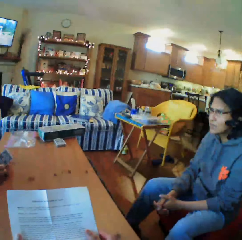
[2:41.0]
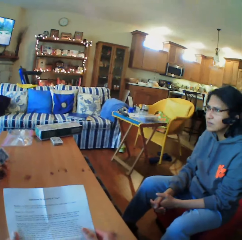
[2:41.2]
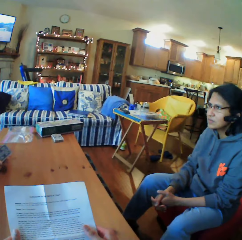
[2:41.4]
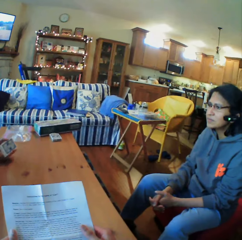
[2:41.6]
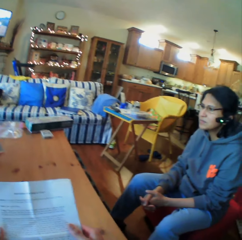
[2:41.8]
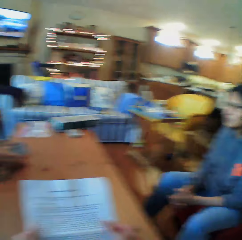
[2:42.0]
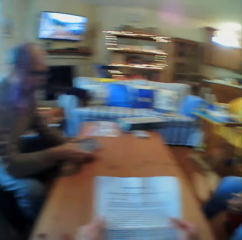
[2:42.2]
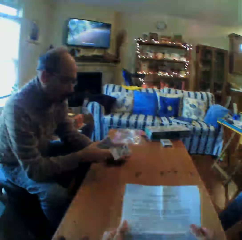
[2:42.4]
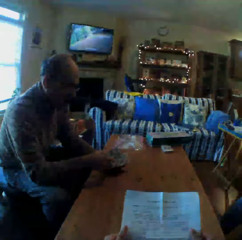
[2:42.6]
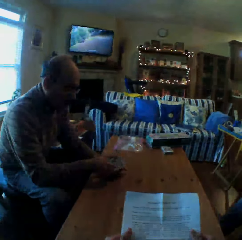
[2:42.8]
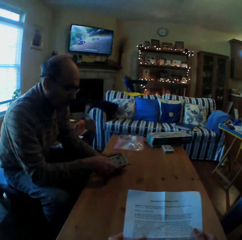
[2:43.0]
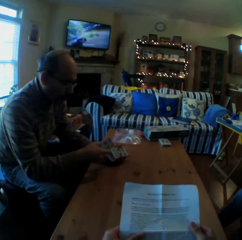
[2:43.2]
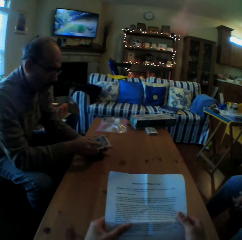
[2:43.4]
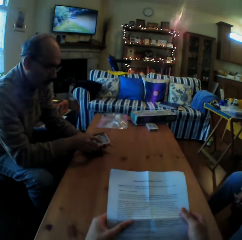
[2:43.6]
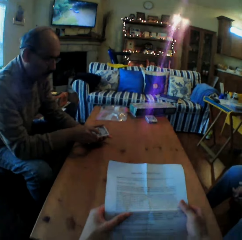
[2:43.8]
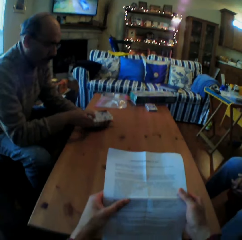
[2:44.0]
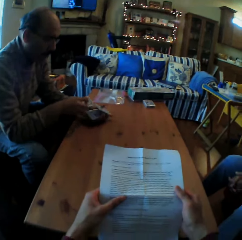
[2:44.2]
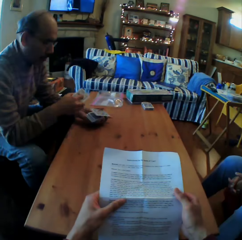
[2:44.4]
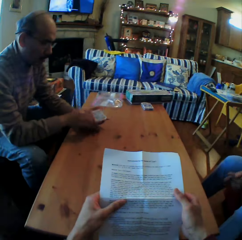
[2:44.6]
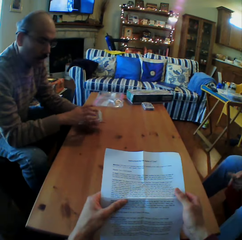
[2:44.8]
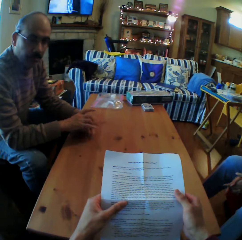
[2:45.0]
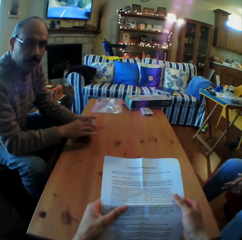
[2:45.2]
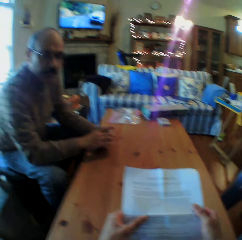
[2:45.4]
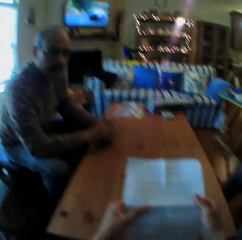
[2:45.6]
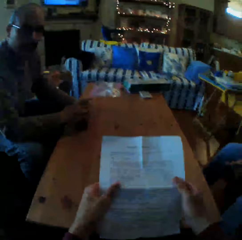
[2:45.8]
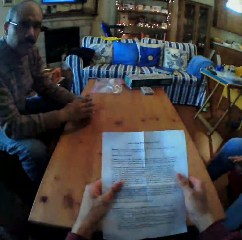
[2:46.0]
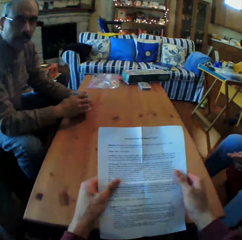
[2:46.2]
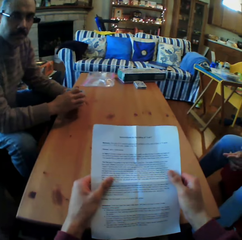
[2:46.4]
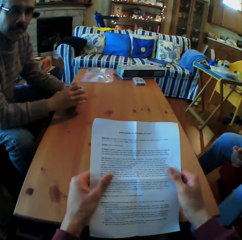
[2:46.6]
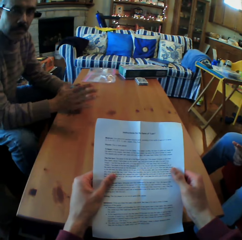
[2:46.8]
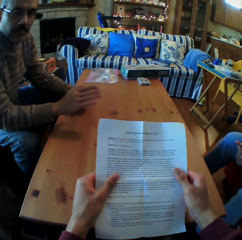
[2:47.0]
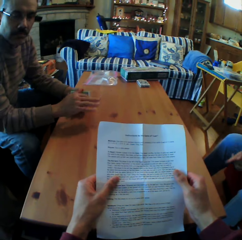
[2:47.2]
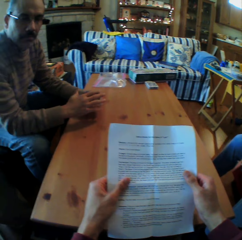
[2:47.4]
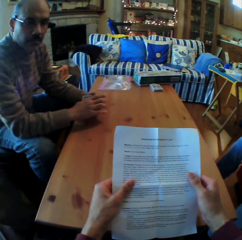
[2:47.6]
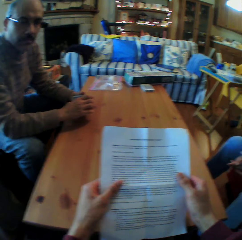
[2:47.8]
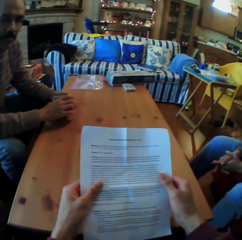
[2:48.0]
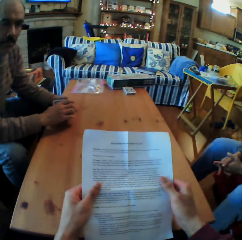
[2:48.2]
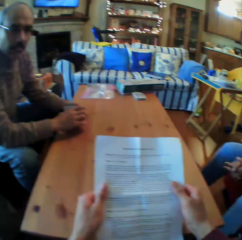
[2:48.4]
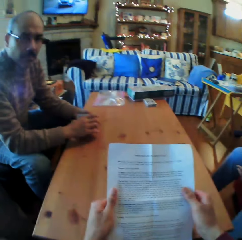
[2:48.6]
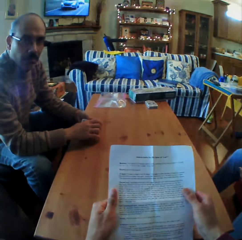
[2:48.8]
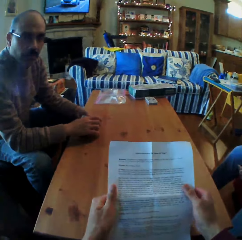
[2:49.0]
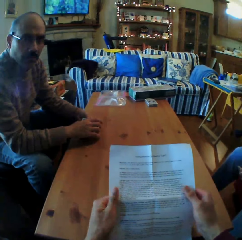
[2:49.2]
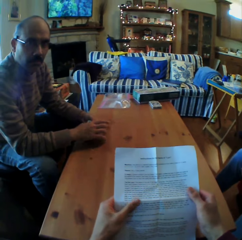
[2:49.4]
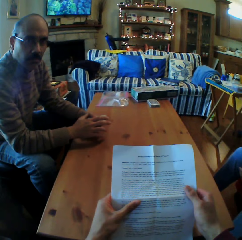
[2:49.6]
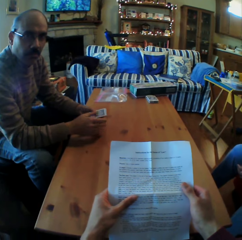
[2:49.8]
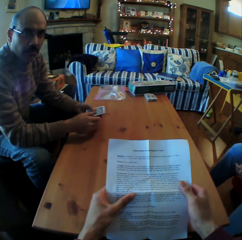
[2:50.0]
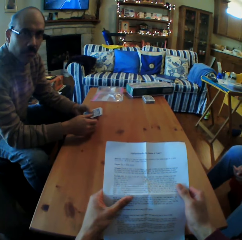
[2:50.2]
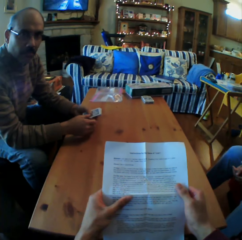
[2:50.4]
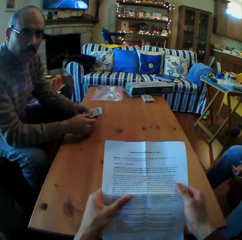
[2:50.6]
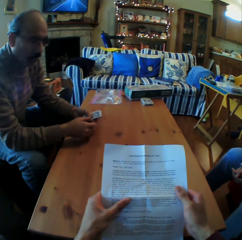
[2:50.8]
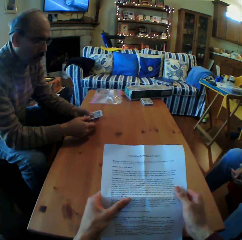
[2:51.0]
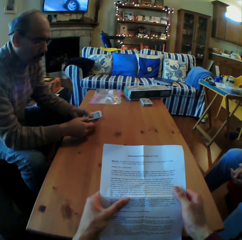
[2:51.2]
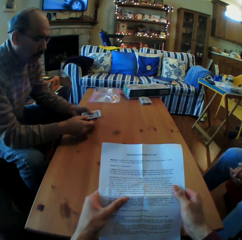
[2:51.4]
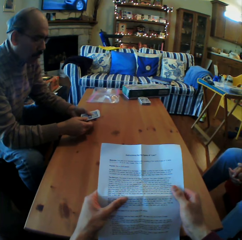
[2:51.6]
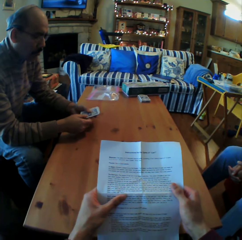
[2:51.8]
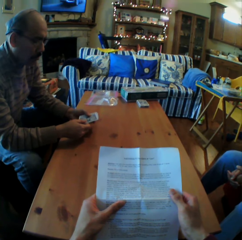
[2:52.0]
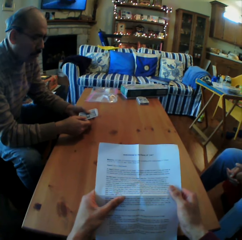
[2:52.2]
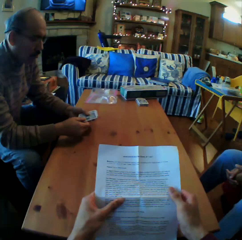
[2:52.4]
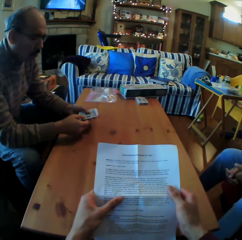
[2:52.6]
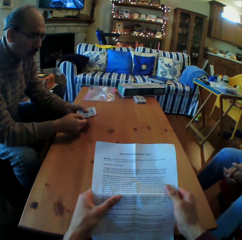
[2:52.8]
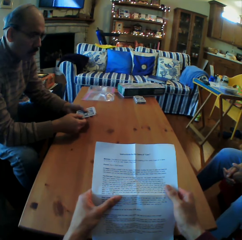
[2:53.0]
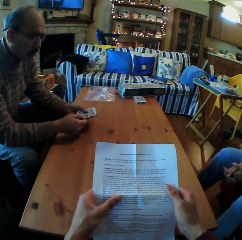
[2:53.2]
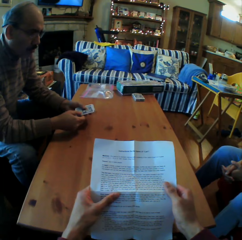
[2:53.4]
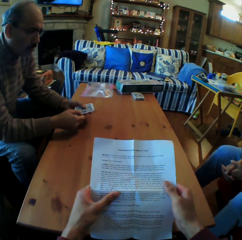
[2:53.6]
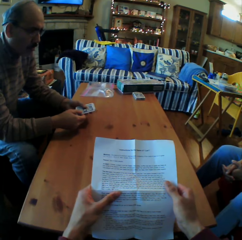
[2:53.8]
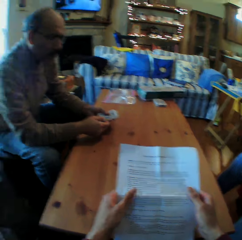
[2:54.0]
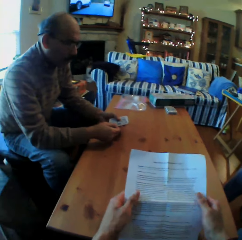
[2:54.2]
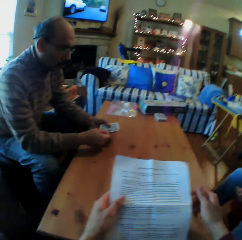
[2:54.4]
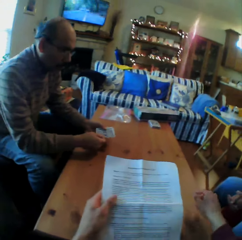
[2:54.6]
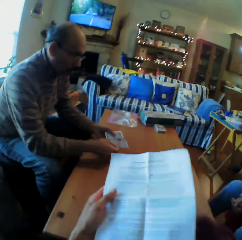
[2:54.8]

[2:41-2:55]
The camera wearer looks at the man. They read the paper. They converse with the woman. They read the paper.

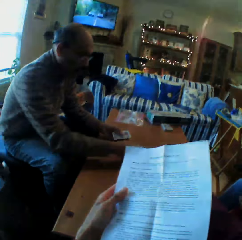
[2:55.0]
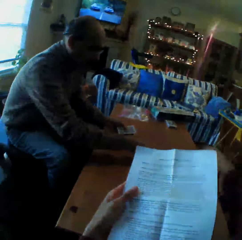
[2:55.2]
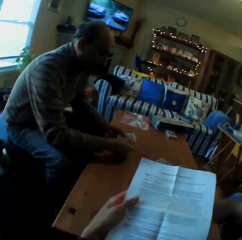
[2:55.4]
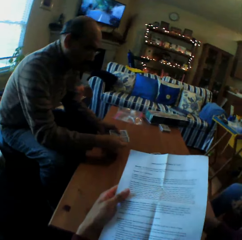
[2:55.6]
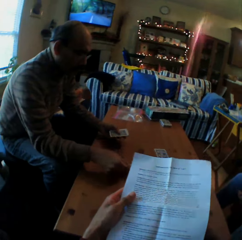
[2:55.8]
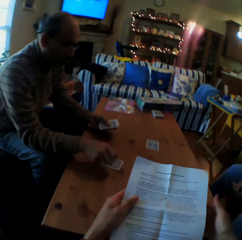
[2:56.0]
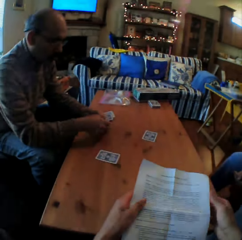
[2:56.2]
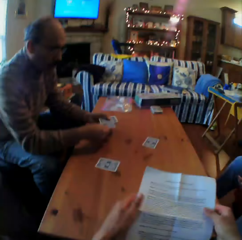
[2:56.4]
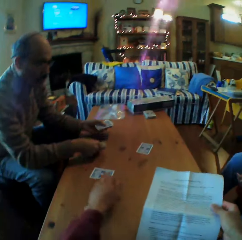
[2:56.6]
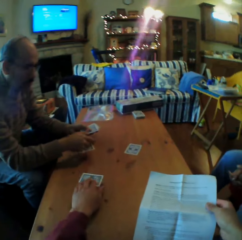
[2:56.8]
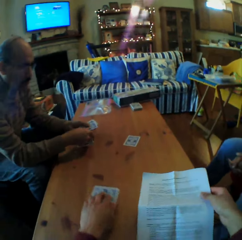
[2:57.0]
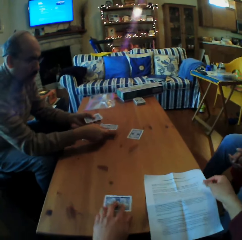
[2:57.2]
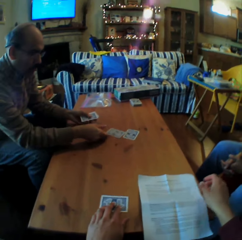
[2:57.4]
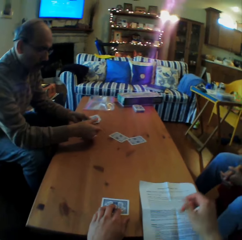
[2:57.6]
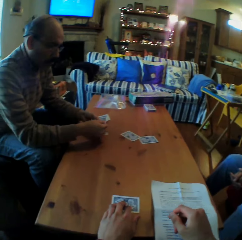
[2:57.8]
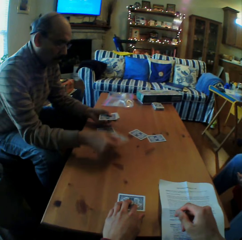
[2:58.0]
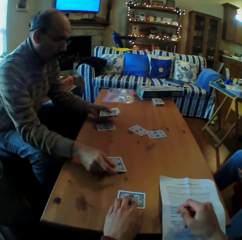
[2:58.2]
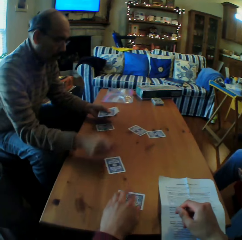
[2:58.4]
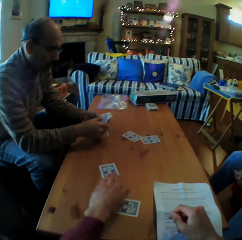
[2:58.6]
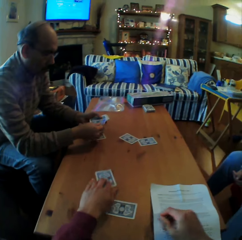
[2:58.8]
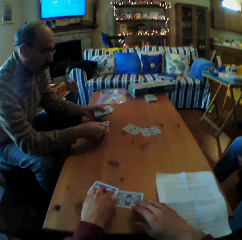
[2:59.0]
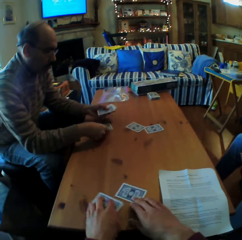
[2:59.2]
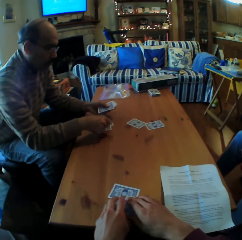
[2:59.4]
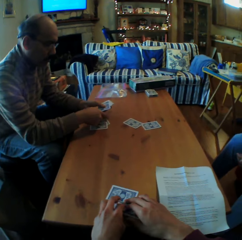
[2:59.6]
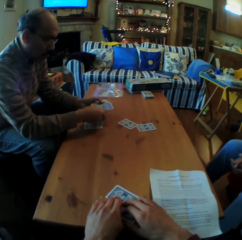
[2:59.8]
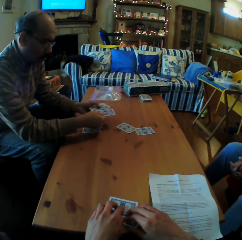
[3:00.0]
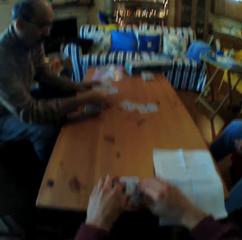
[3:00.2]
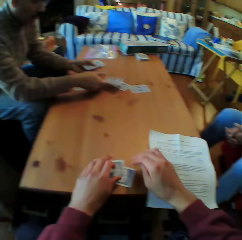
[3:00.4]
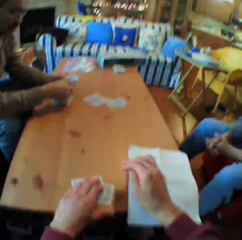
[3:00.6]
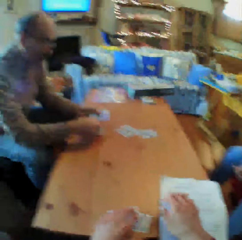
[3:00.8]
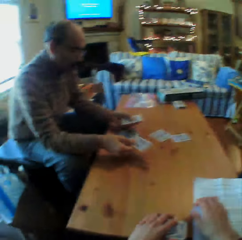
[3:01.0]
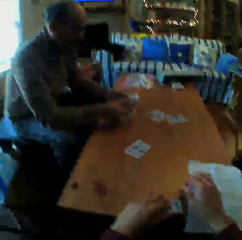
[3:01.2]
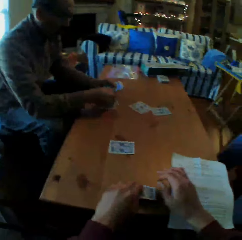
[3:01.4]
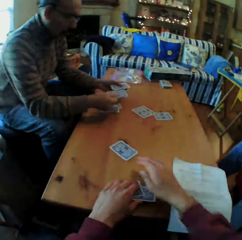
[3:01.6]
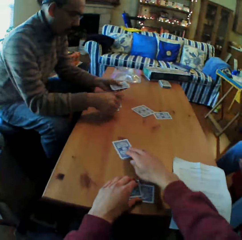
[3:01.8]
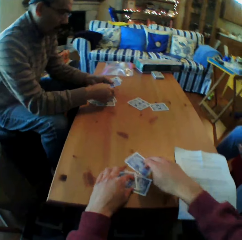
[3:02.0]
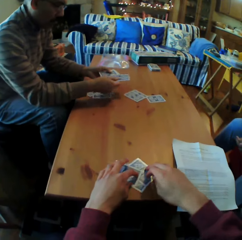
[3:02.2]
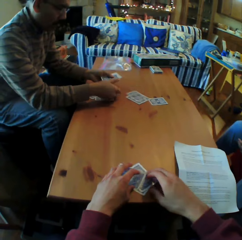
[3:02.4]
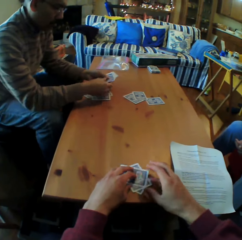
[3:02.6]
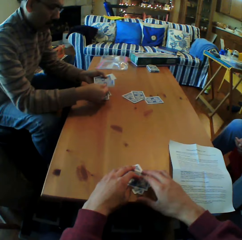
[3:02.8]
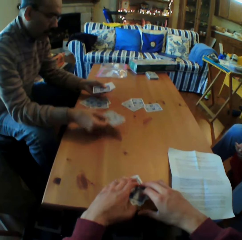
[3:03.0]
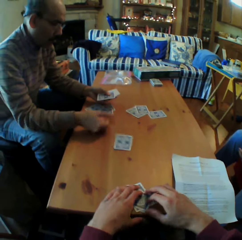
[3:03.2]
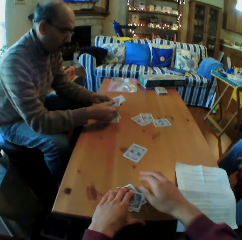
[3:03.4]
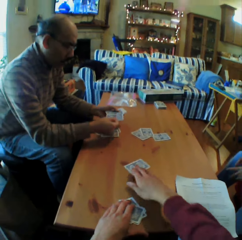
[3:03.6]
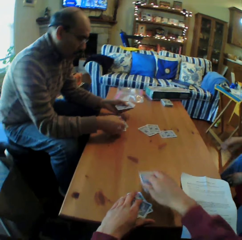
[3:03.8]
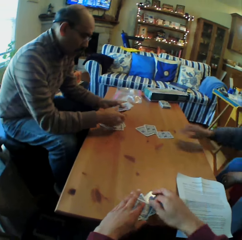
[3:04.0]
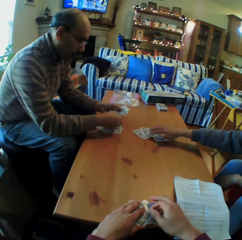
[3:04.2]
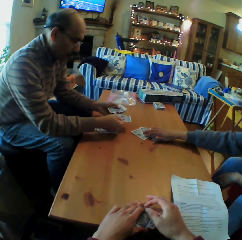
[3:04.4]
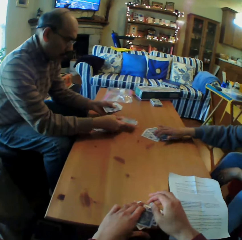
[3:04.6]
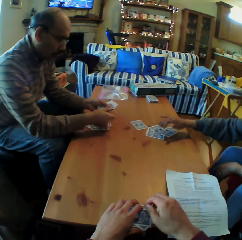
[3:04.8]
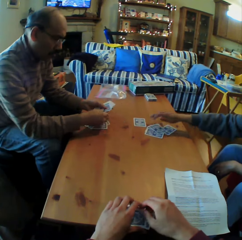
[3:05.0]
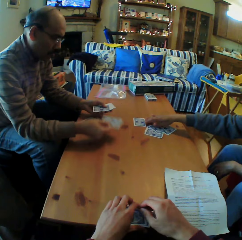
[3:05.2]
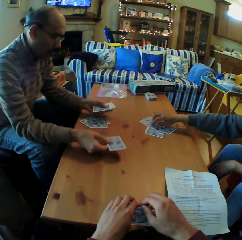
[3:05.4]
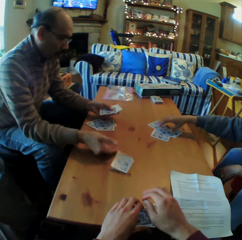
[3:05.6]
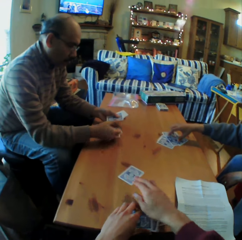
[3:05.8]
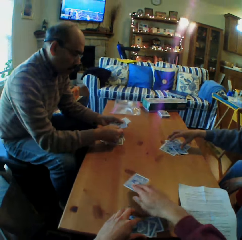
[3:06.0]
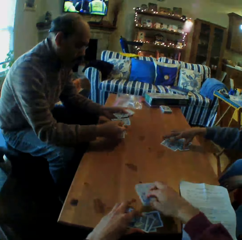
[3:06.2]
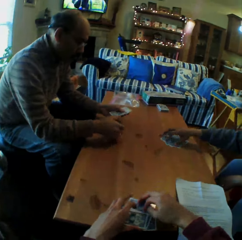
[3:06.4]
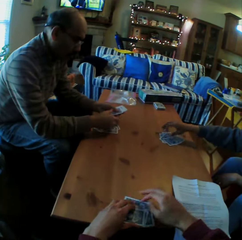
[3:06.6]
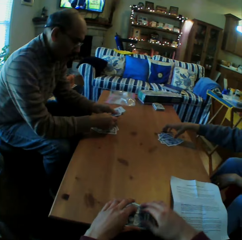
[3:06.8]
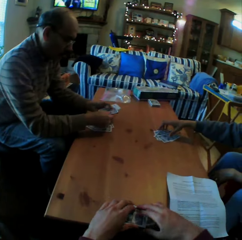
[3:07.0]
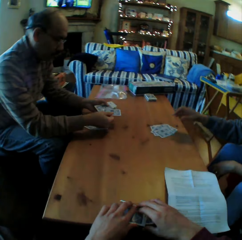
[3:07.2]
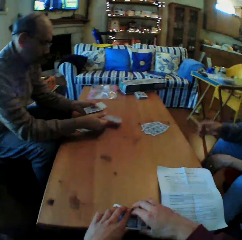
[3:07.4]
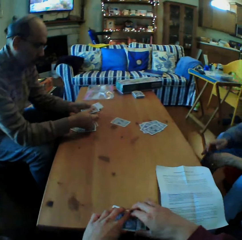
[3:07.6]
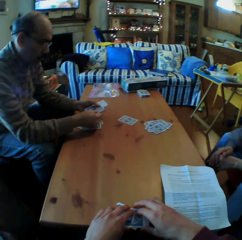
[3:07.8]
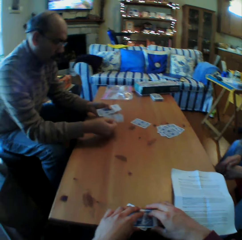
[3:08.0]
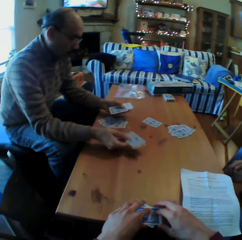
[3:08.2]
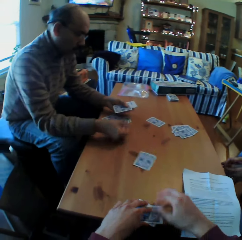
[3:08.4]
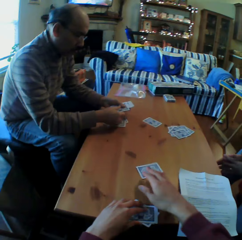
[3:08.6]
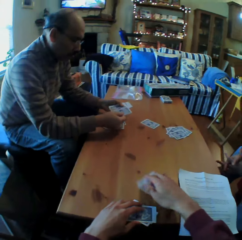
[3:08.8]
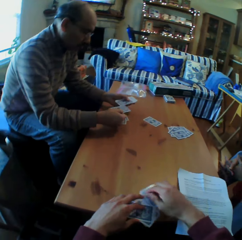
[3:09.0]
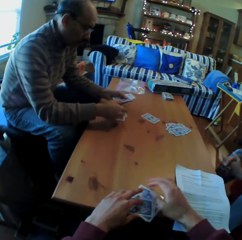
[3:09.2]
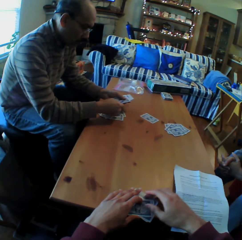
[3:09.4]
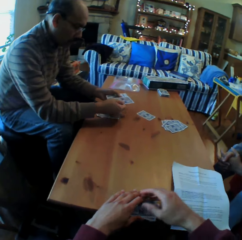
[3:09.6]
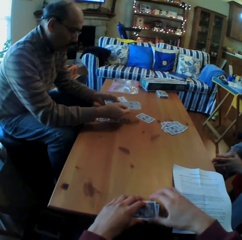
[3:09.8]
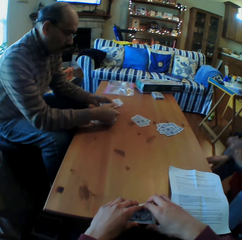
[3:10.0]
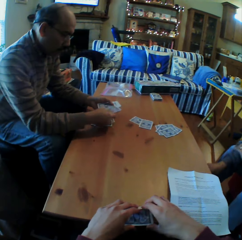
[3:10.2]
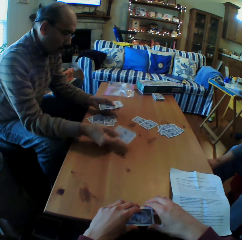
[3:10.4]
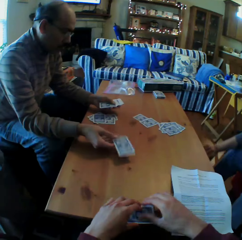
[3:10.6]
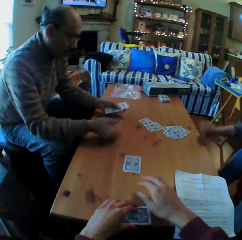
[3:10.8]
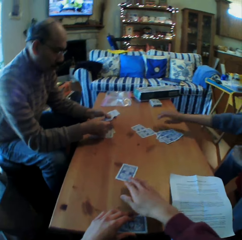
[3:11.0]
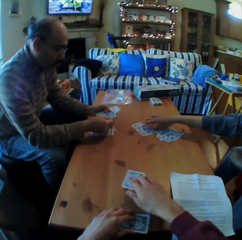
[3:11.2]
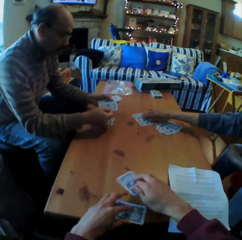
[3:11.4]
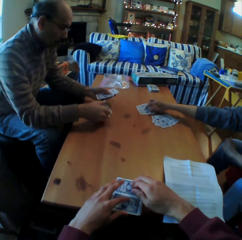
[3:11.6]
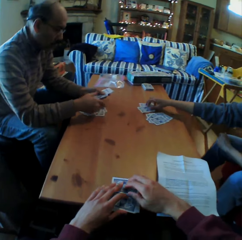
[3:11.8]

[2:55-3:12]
The man puts the cards on the table. The man divides the cards. The camera wearer picks up the cards from the table. The man puts the cards on the table. The camera wearer picks up the cards from the table. The woman picks up the cards from the table. The camera wearer picks up the cards from the table. The man puts the cards on the table.
